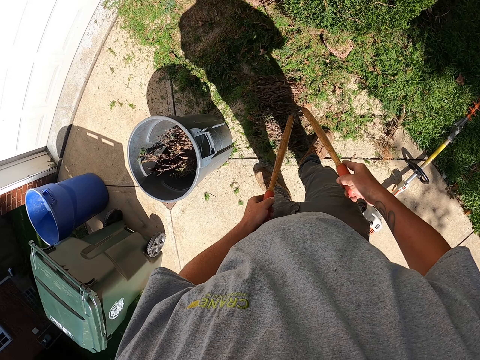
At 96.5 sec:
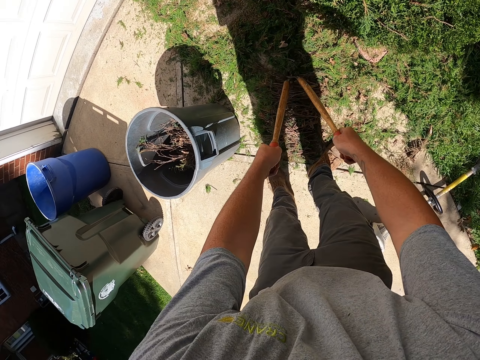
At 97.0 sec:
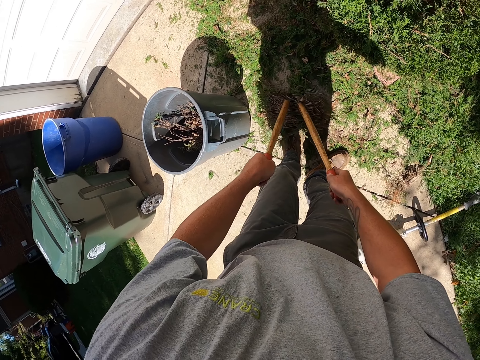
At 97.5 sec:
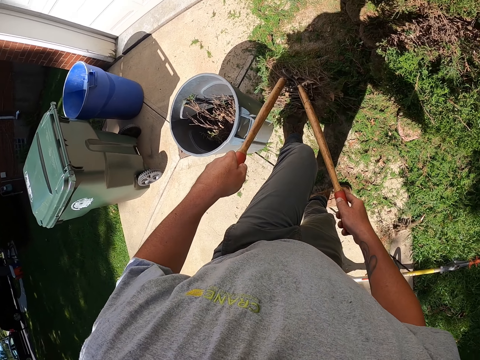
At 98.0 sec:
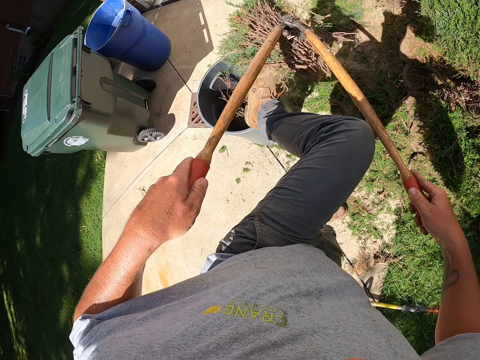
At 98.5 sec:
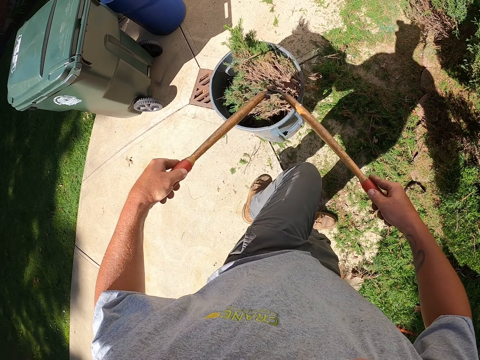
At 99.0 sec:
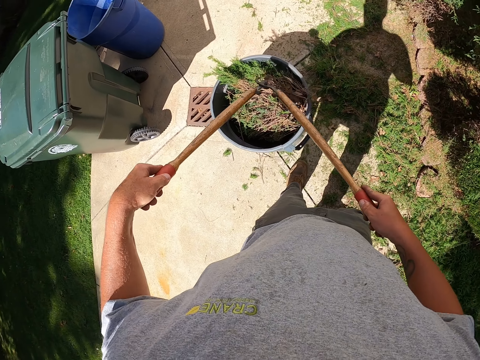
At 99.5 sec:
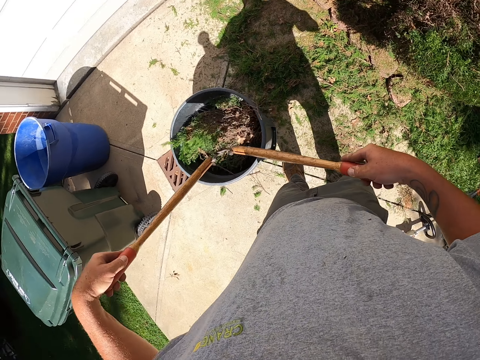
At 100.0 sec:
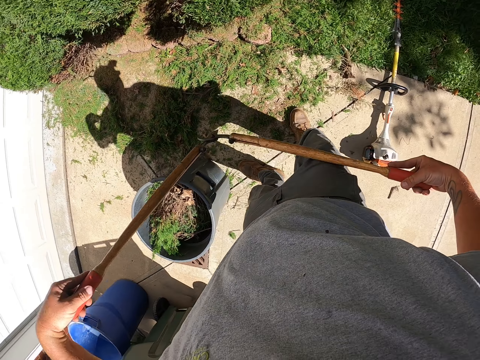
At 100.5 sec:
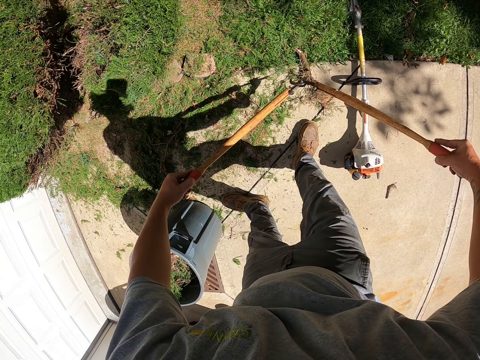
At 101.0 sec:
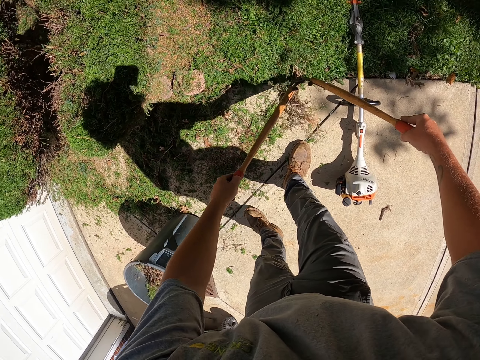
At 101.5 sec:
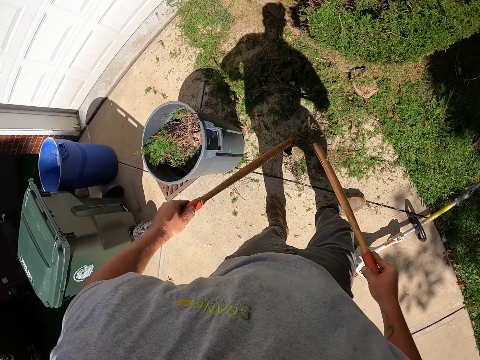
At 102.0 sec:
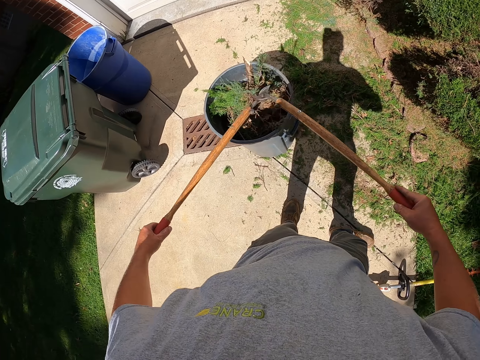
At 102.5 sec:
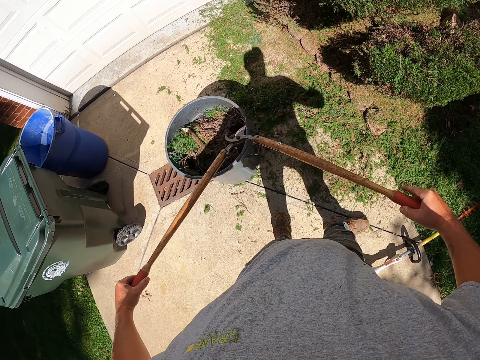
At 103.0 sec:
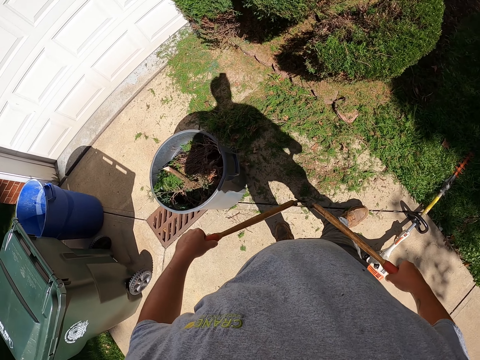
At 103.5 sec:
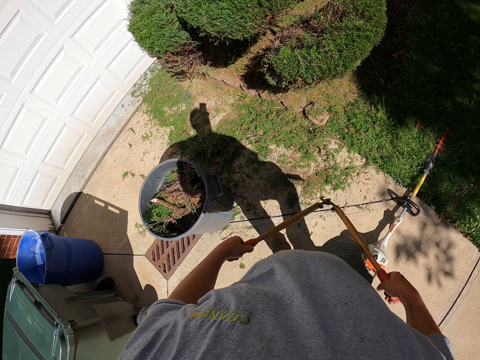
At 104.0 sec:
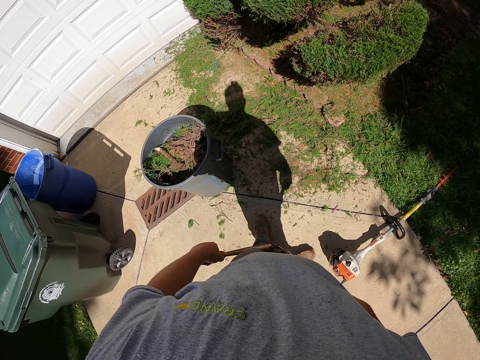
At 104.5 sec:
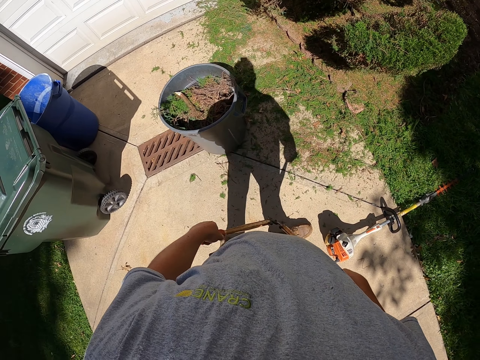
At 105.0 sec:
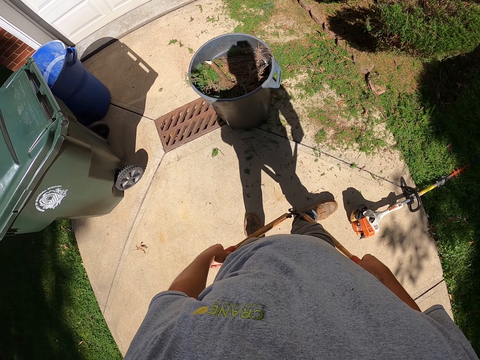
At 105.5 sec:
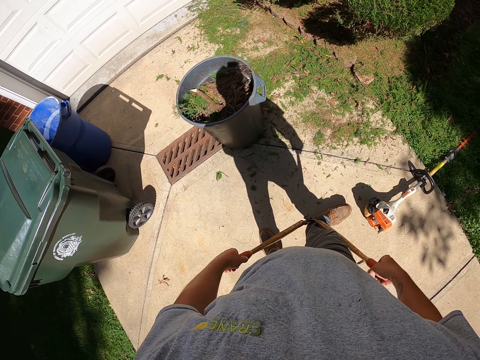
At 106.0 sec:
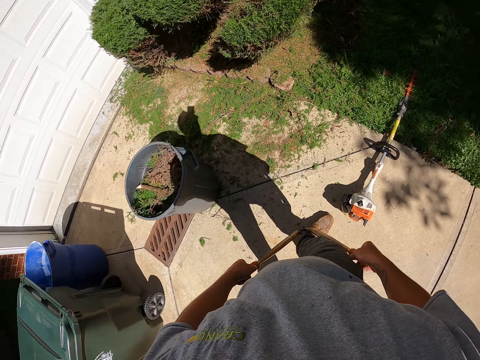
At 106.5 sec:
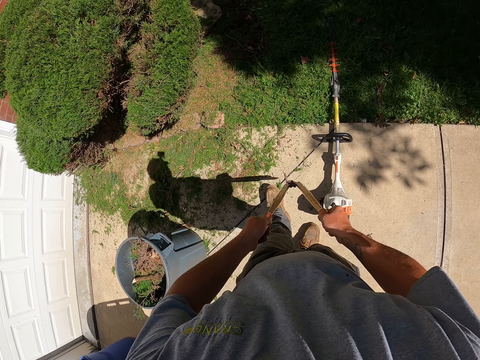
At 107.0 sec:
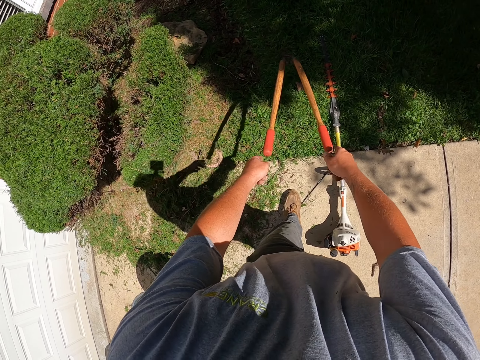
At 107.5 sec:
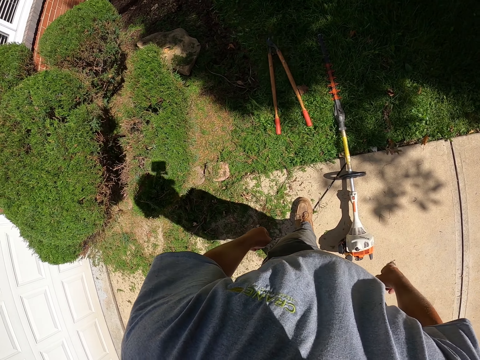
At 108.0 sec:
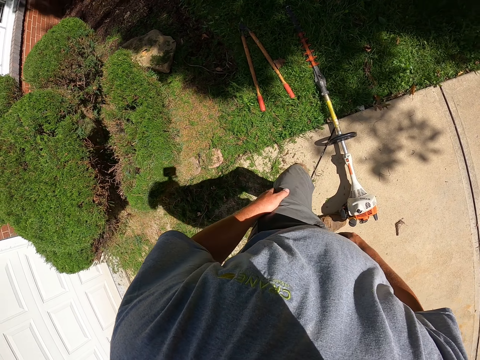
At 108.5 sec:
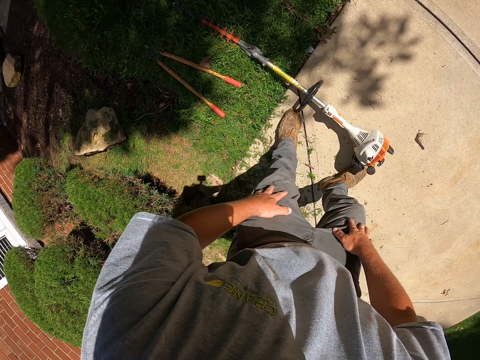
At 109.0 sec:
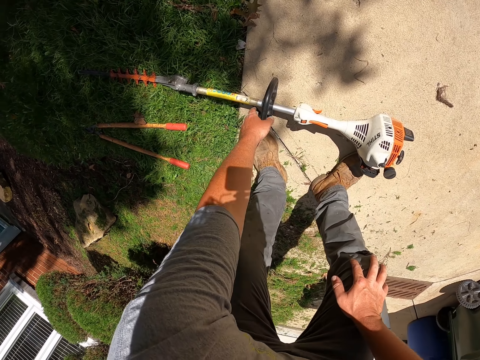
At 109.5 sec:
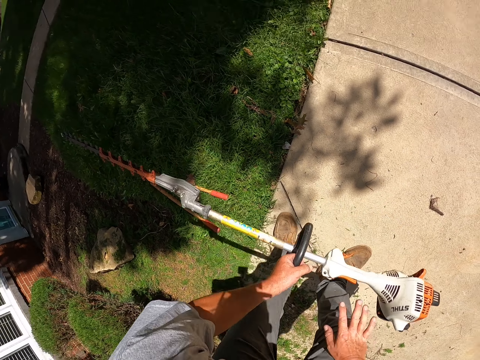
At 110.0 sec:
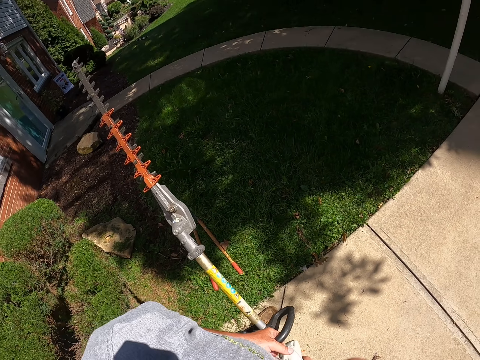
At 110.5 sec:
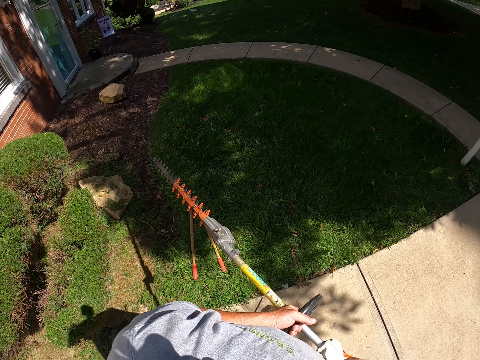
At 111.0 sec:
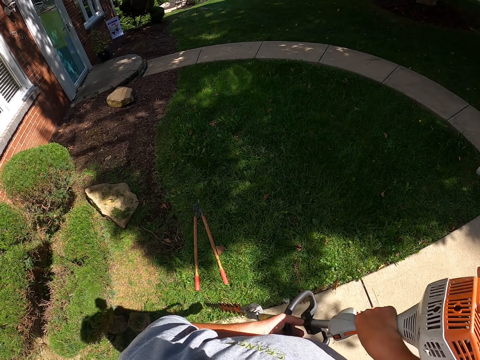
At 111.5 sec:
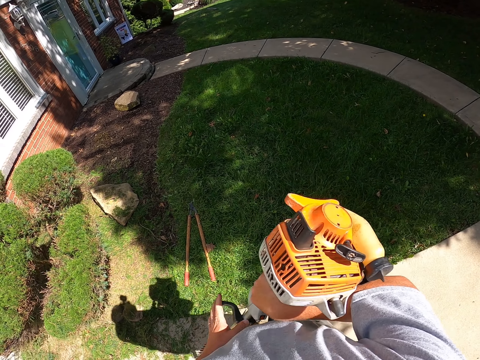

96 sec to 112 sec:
The camera wearer holds the shrub clippers. He lifts the shrub with his leg. He picks the shrub with the shrub clippers. He puts the shrubs inside the dustbin. He pushes the shrub into the dustbin. He picks the shrub with the shrub clippers. He holds the branch. He puts the shrubs inside the dustbin. He pushes the branch in the dustbin. He holds the shrub clippers. He throws down the pruning shears. He picks up the hedge trimmer.

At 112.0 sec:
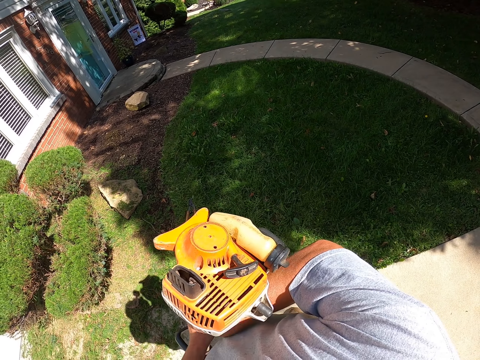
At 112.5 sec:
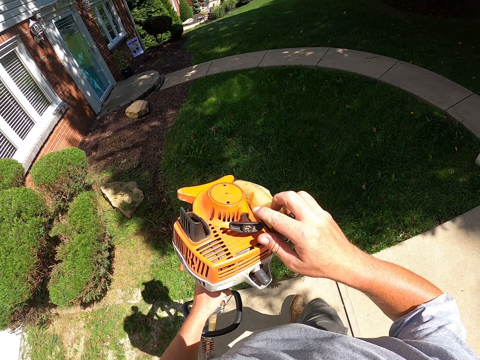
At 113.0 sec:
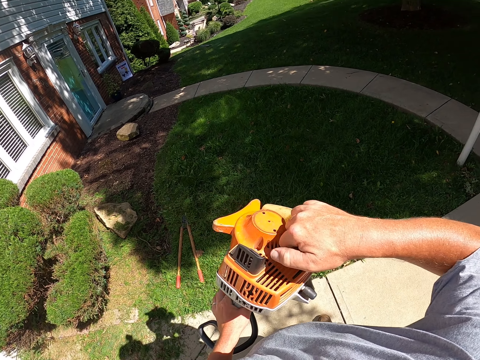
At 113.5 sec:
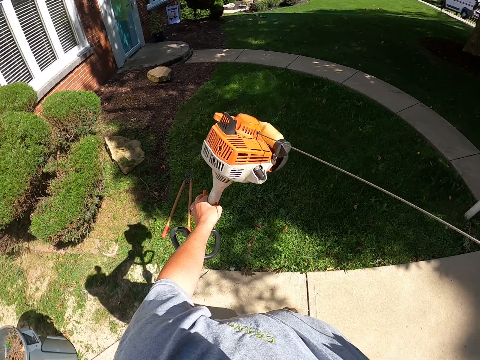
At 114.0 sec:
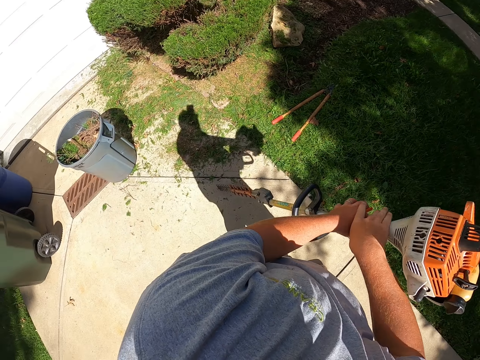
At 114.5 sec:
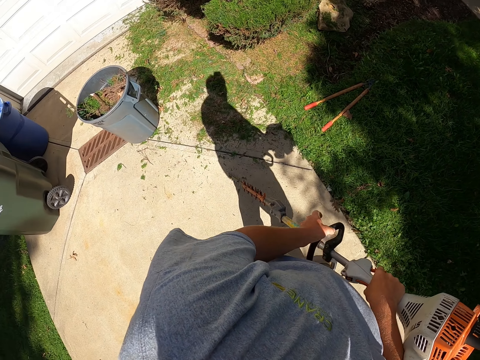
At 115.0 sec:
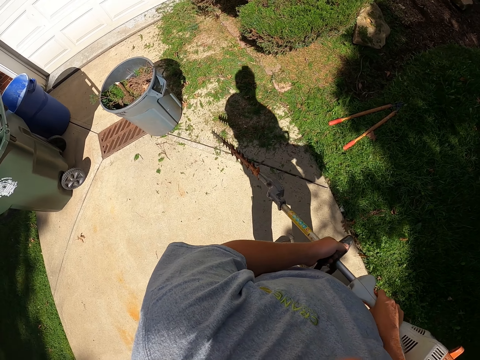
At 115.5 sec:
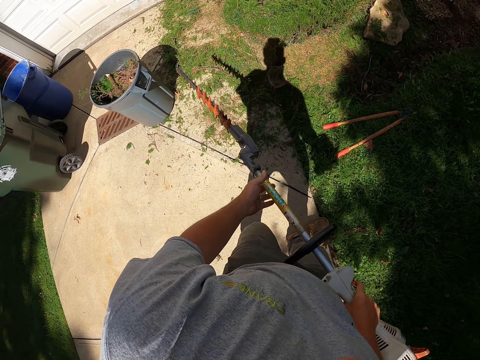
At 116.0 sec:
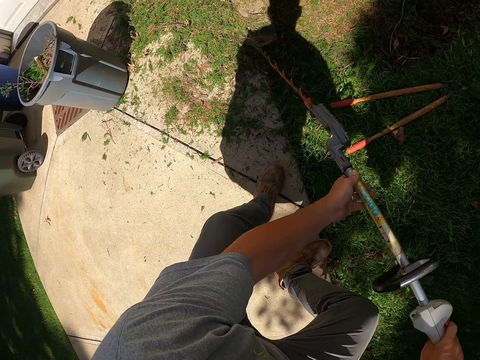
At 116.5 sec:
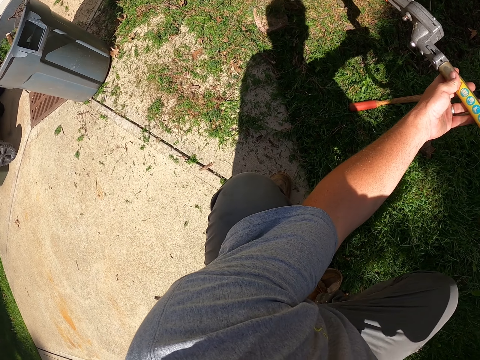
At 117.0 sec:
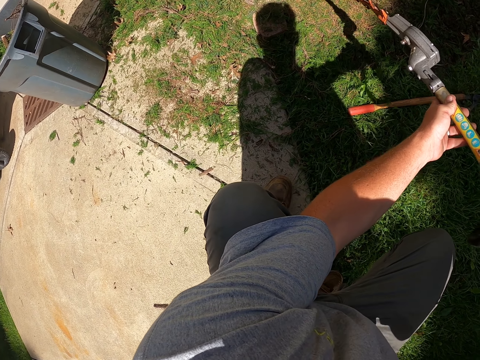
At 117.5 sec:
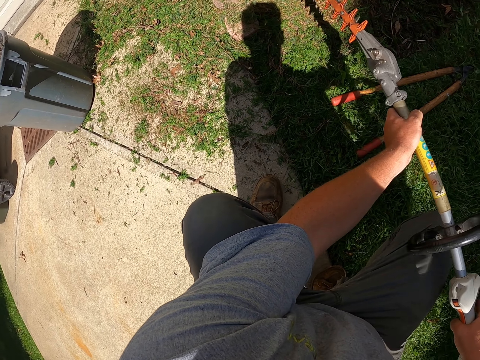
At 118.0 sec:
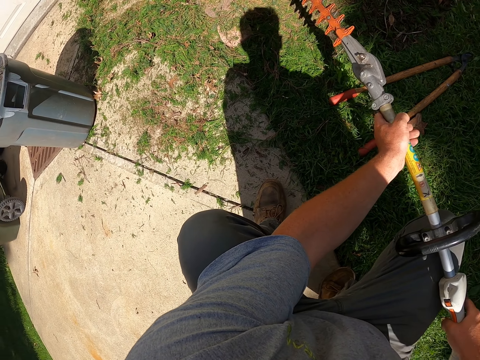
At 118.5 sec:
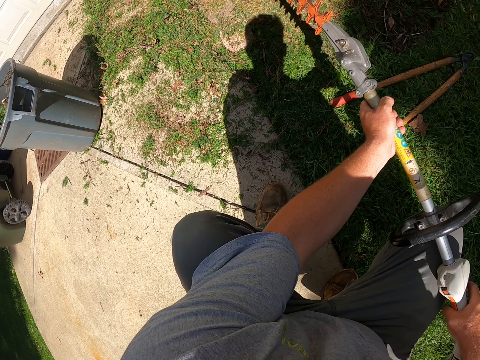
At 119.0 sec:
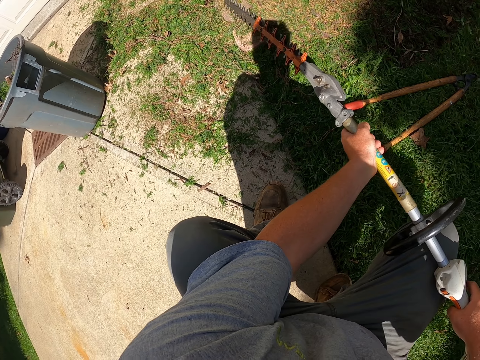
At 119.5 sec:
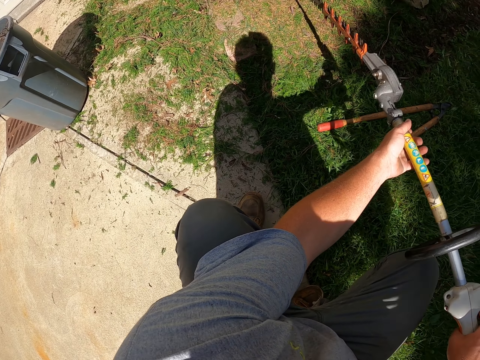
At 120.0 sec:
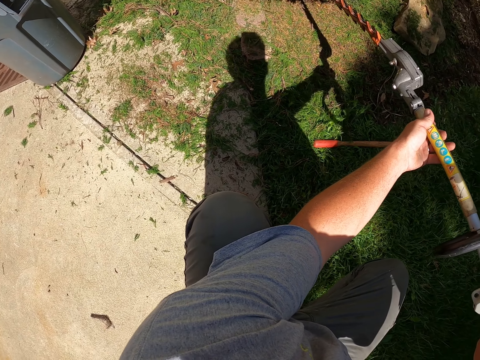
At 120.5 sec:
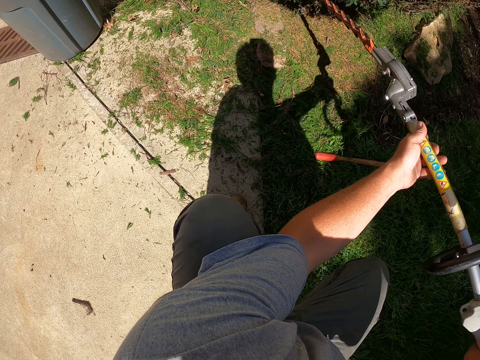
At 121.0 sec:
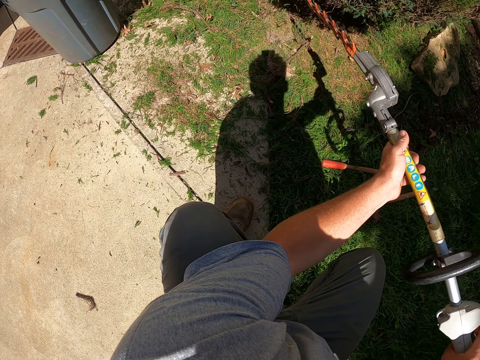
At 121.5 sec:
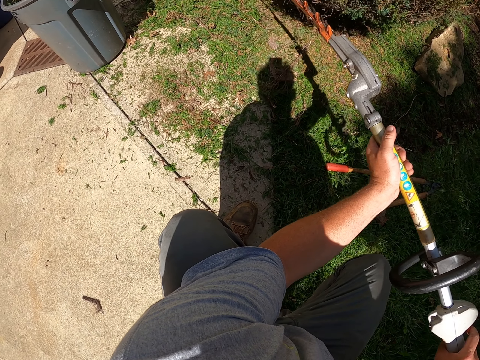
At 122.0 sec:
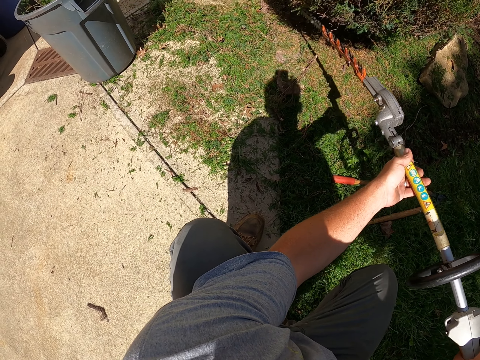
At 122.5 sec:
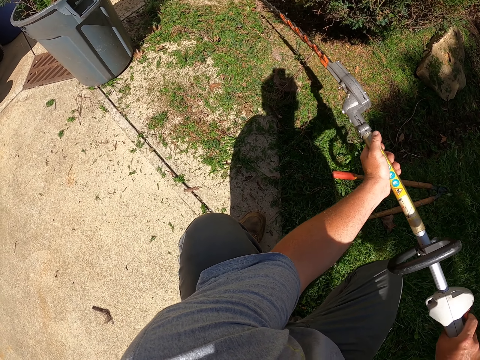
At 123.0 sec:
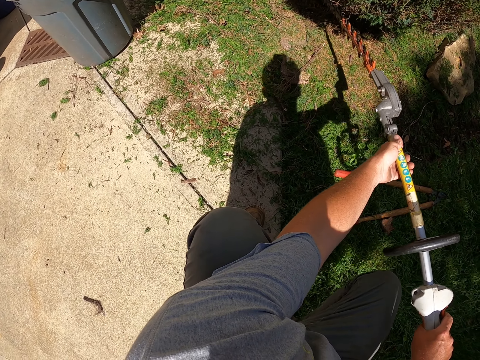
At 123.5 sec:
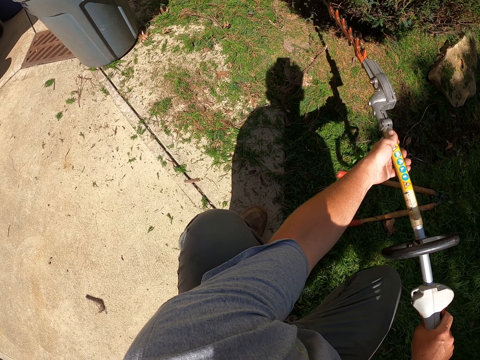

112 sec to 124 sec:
The camera wearer ignites the hedge trimmer. They pull the string. They hold the hedge trimmer. They squat beside the shrub. They trim the shrubs with the hedge trimmer.
